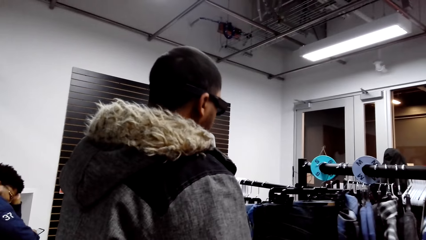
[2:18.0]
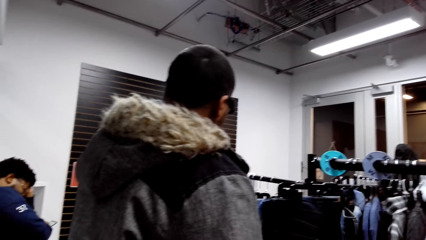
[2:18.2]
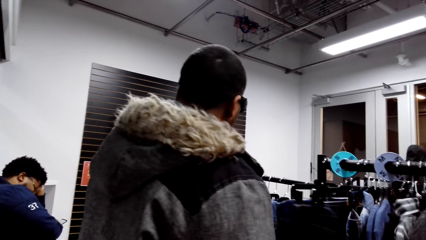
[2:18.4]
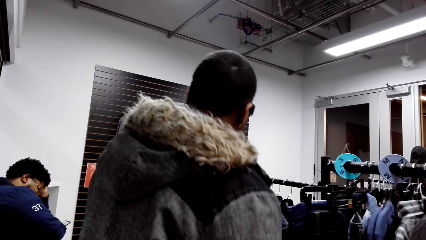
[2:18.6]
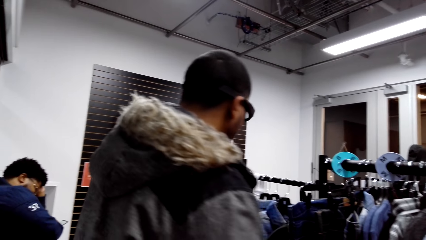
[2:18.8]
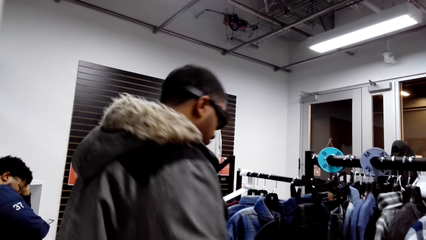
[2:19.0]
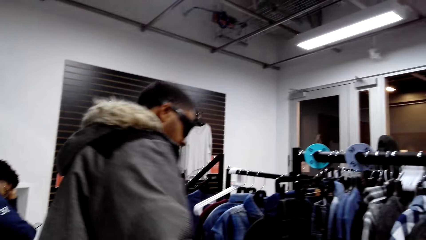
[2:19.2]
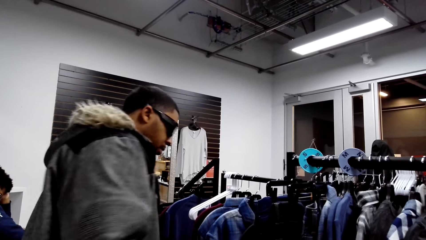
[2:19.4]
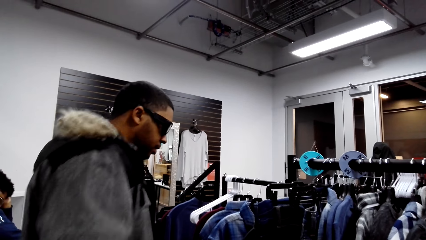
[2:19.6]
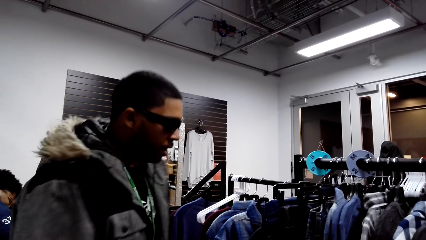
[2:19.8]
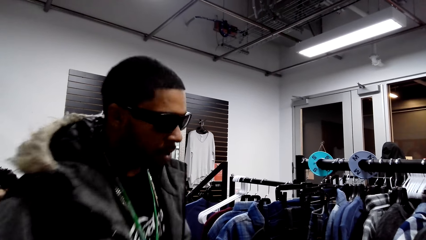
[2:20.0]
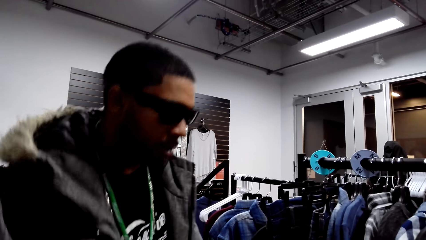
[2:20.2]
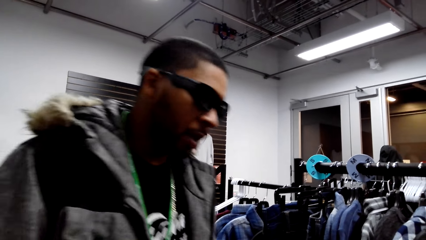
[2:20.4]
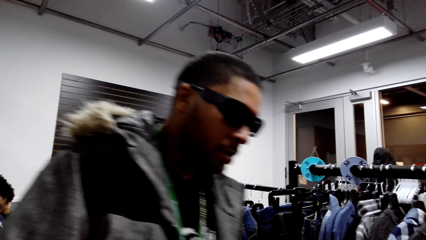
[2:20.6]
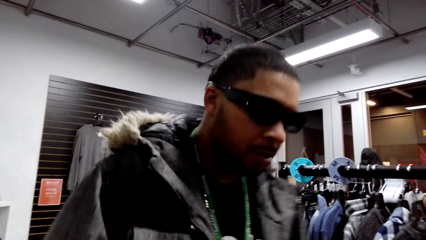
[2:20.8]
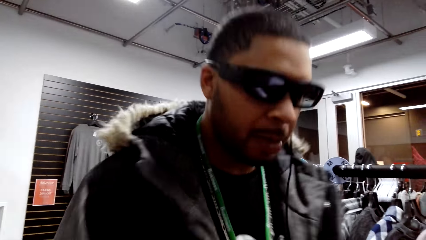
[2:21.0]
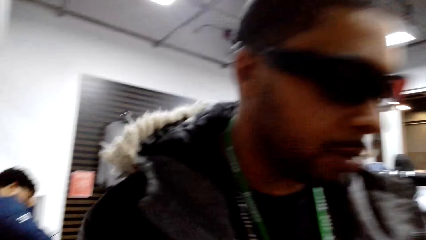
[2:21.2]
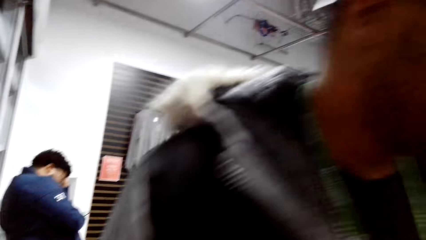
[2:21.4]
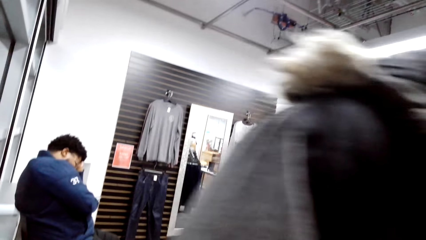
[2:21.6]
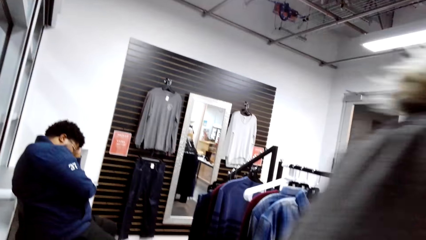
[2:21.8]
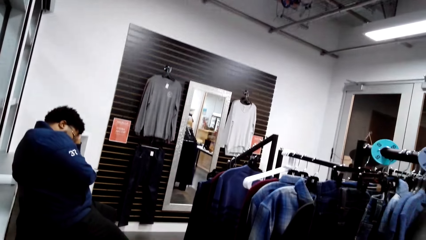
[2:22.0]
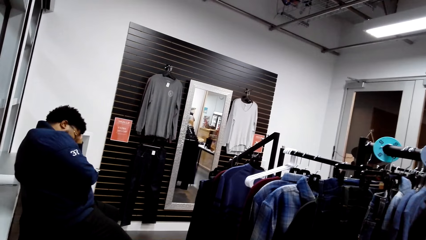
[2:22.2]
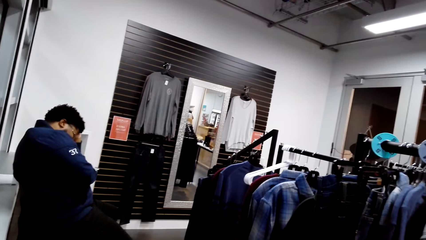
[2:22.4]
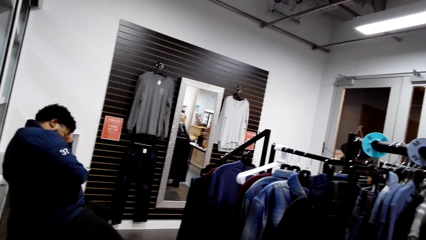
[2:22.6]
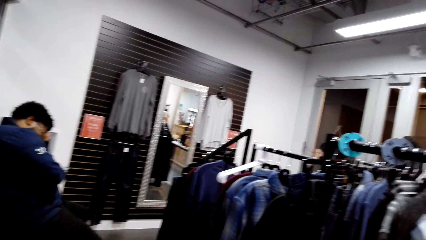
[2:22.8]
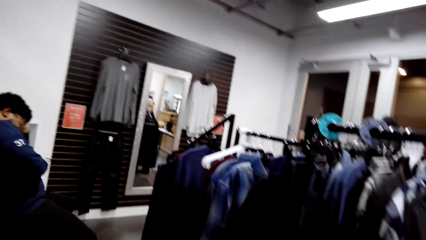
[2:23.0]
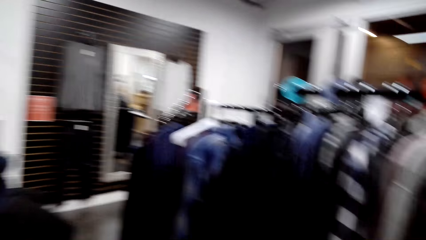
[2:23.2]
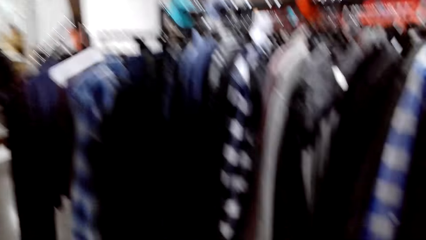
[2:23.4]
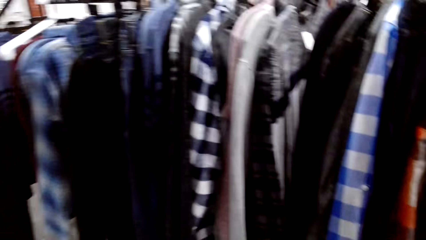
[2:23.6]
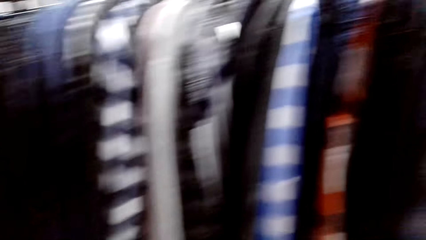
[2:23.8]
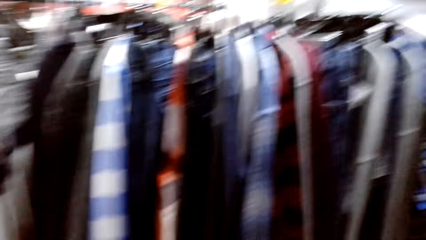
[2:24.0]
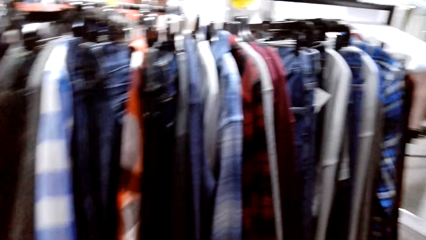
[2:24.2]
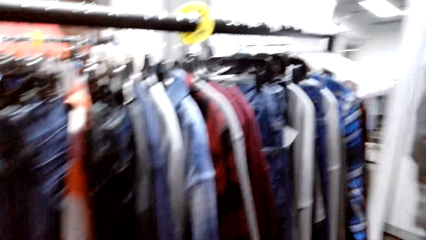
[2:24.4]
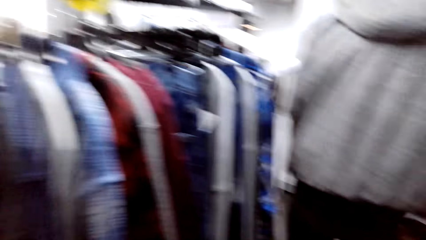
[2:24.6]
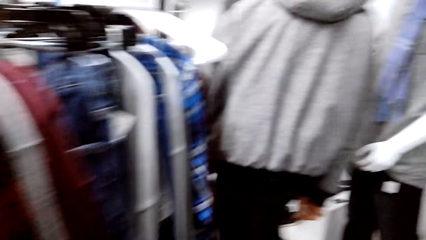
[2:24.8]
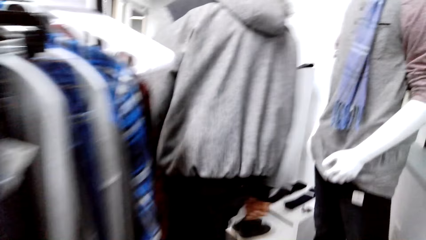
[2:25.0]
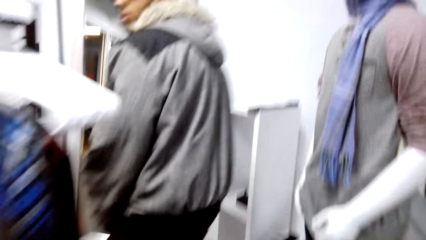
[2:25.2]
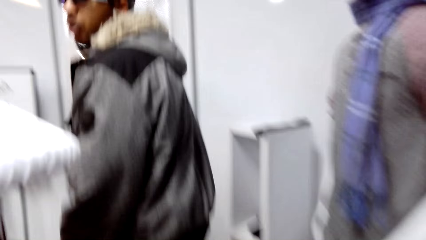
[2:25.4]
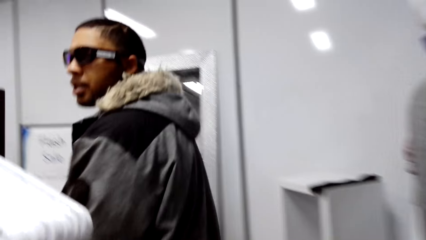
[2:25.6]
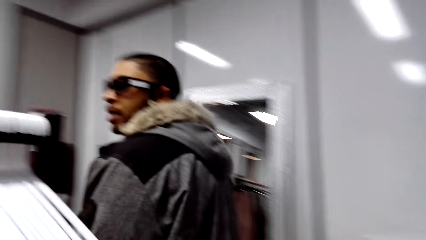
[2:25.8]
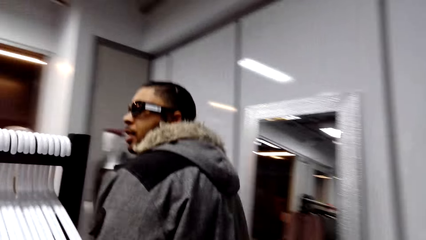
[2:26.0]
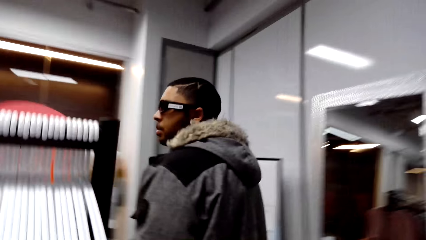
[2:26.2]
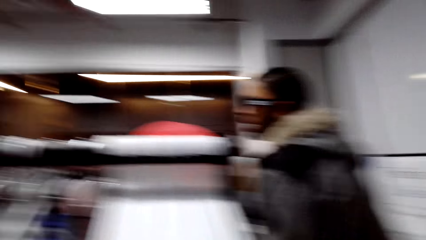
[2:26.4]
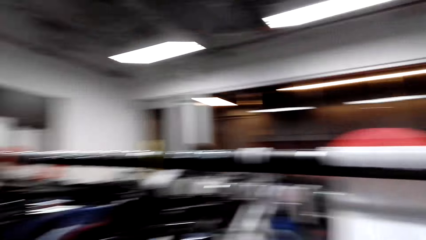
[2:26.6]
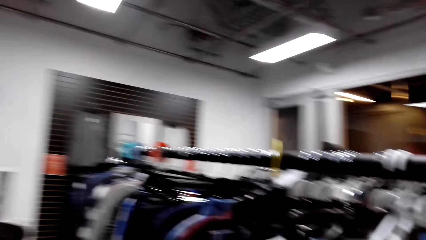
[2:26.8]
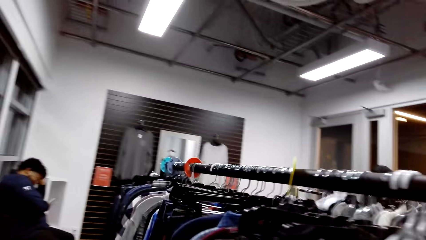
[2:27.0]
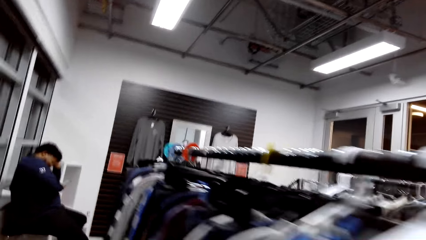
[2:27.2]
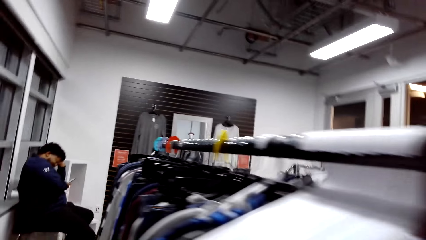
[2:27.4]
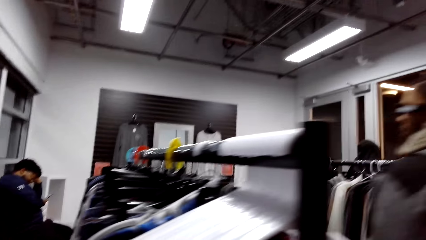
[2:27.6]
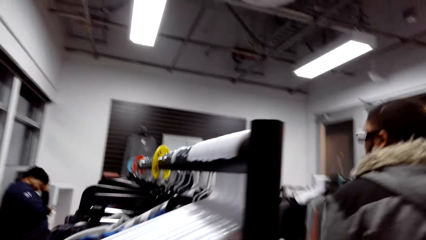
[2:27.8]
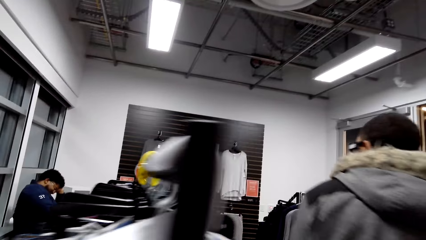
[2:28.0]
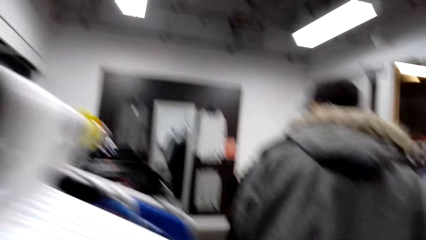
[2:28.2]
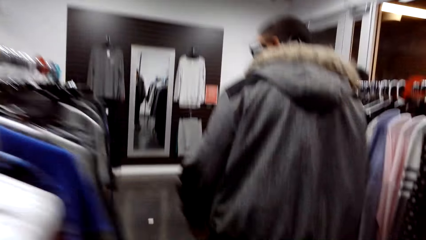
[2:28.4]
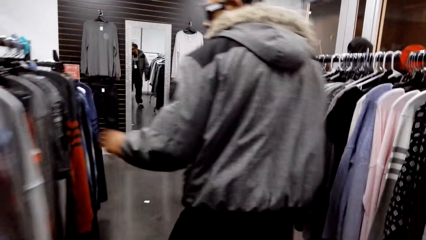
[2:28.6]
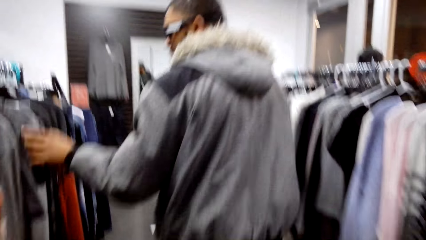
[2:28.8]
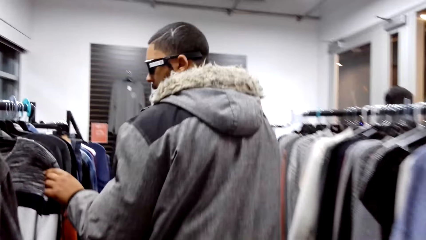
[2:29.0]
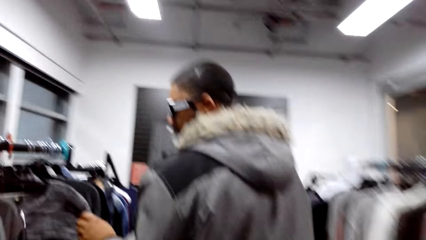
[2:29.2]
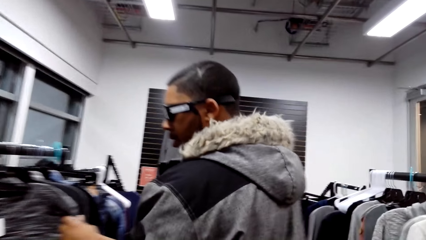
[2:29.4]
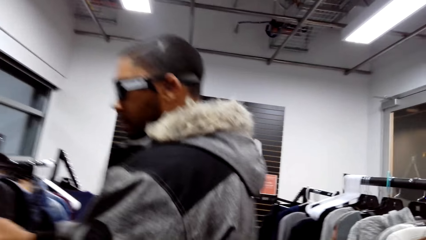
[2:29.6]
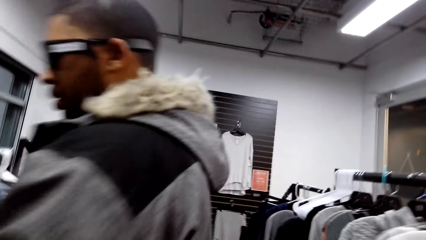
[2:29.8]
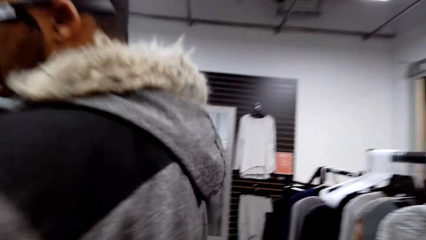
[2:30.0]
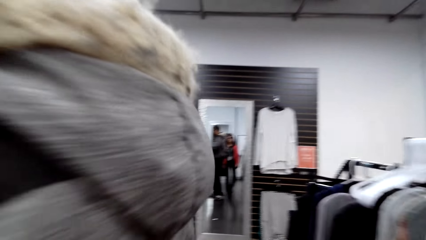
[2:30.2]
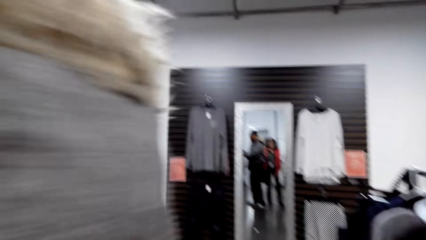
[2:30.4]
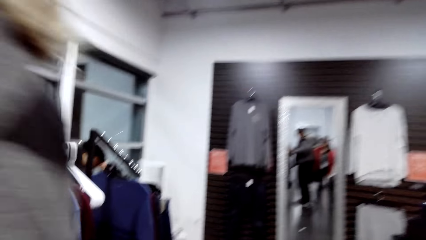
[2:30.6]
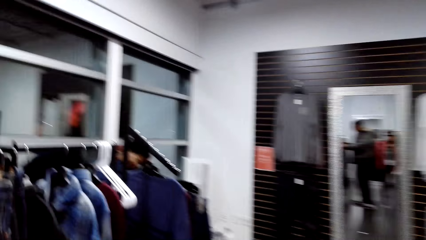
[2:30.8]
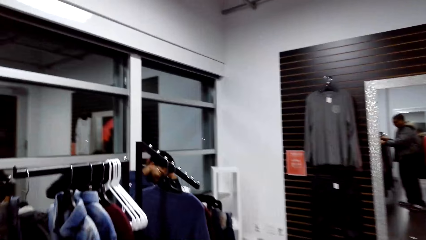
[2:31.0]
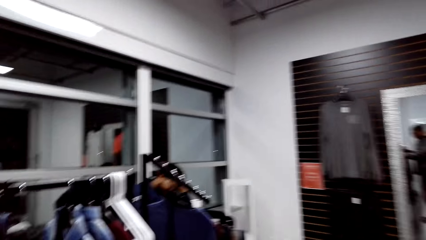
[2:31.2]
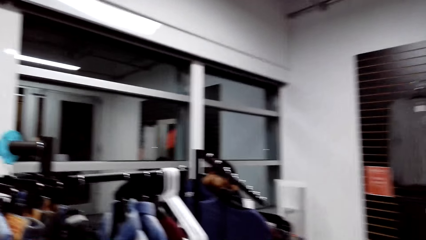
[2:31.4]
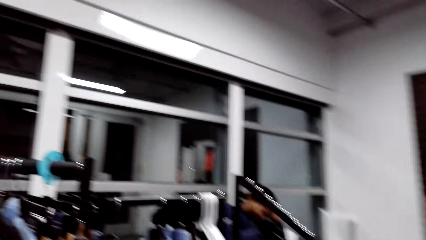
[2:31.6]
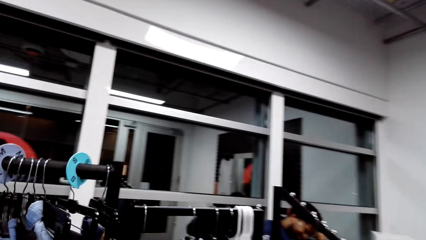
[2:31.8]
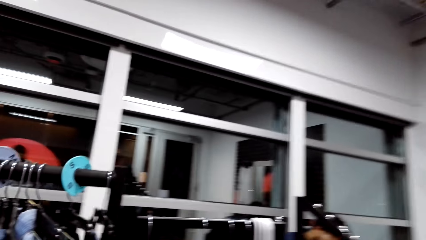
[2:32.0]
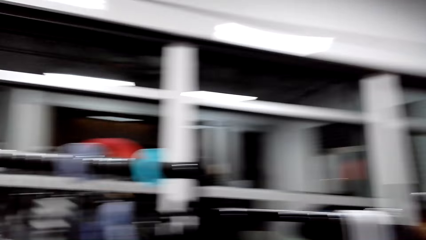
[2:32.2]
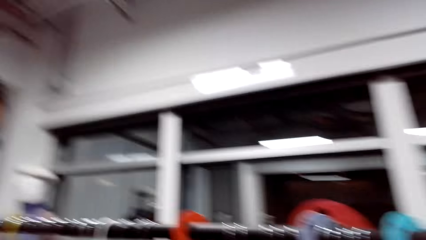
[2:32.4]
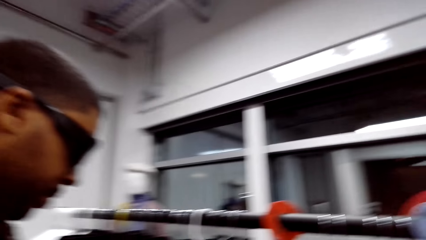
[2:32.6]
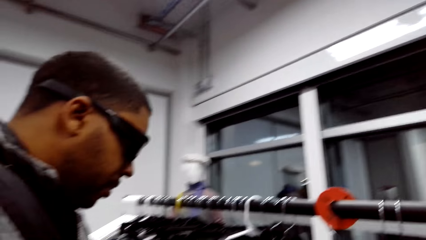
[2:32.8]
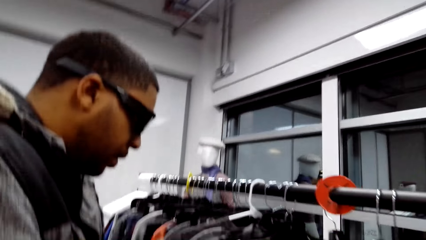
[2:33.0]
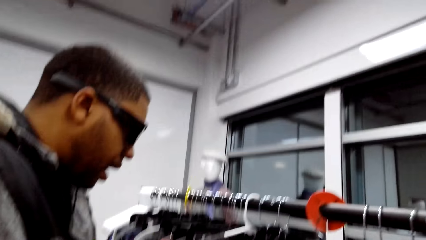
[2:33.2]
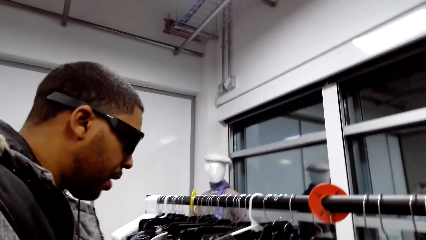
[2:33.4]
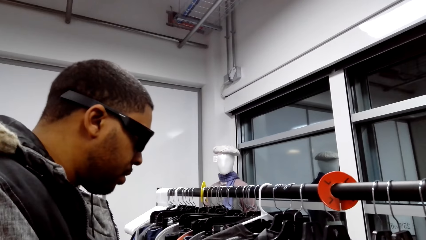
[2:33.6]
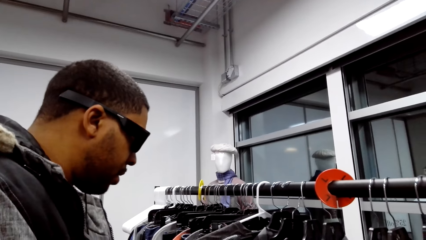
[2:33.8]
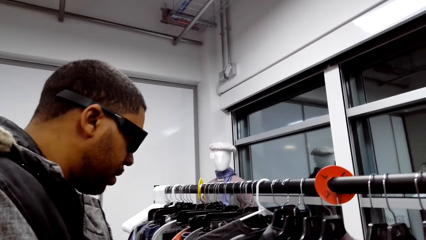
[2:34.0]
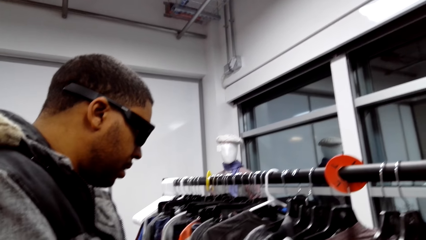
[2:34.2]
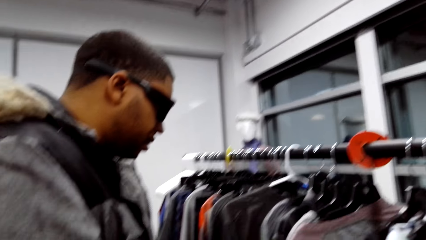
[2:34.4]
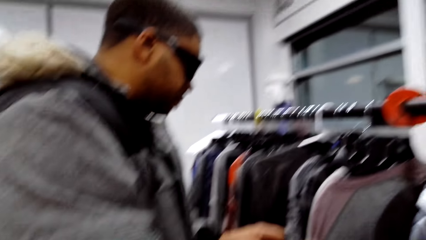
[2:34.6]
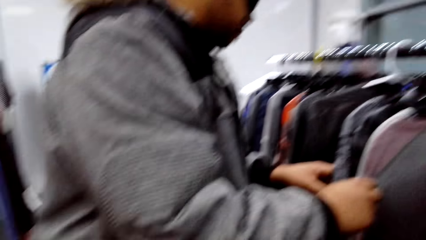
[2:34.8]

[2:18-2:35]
The camera wearer talks to a person. They look around. They walk around the clothes shop. They talk to the person.
